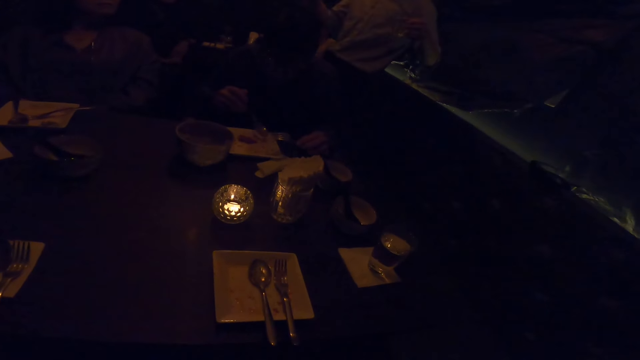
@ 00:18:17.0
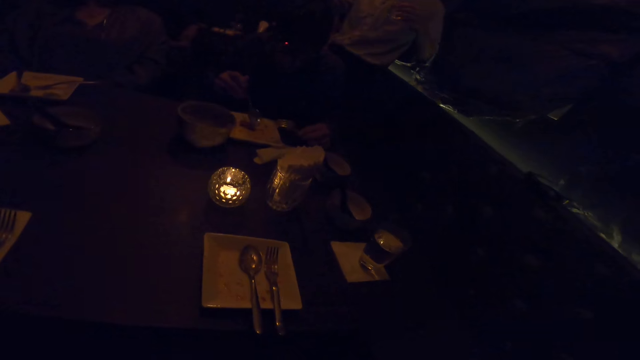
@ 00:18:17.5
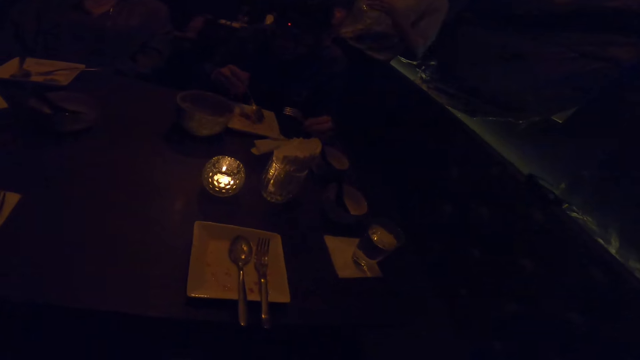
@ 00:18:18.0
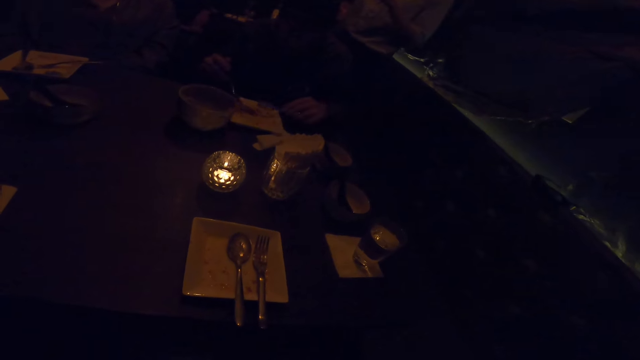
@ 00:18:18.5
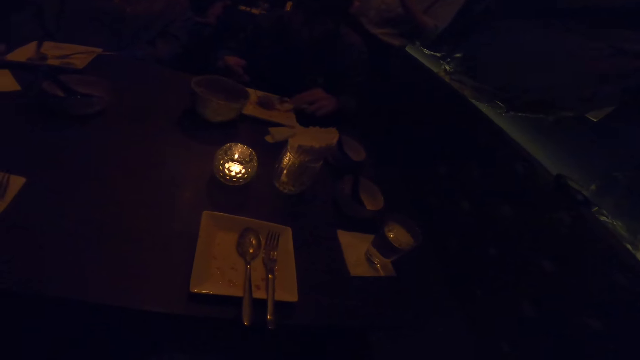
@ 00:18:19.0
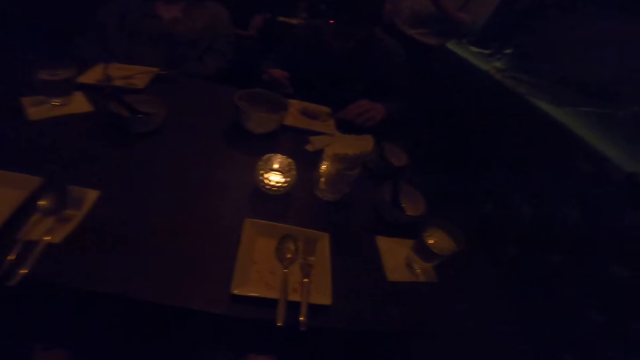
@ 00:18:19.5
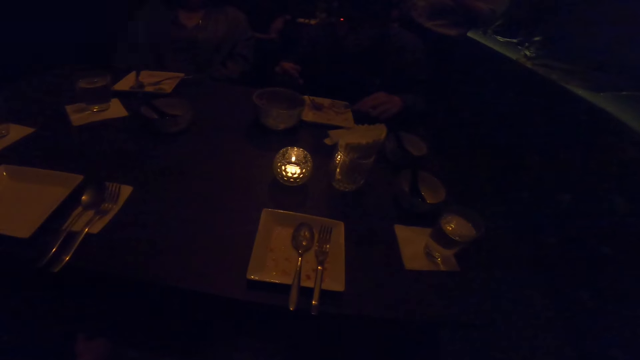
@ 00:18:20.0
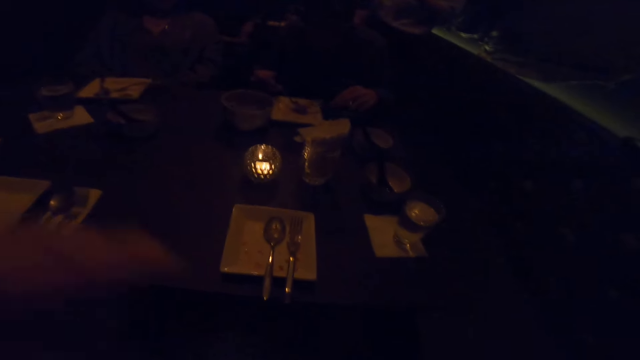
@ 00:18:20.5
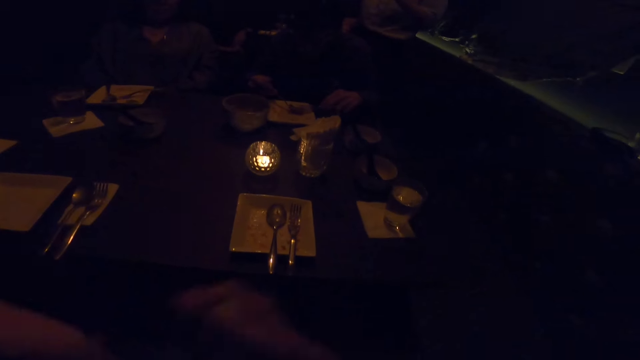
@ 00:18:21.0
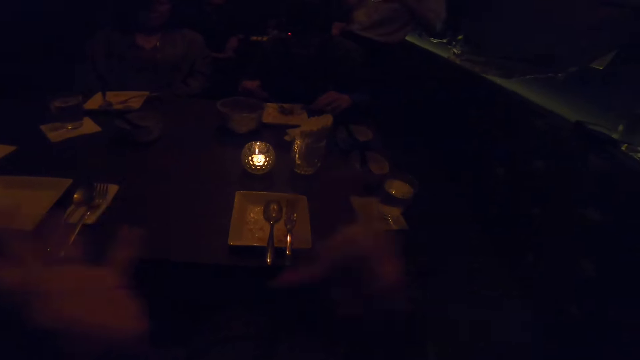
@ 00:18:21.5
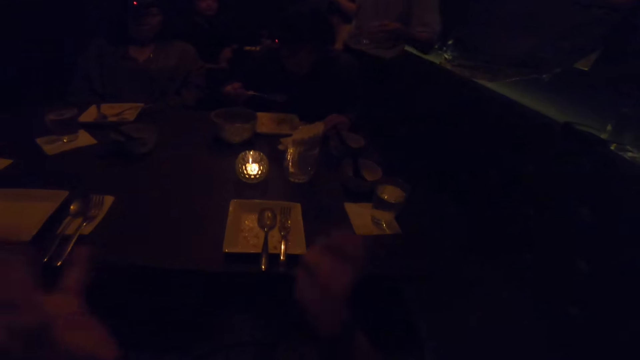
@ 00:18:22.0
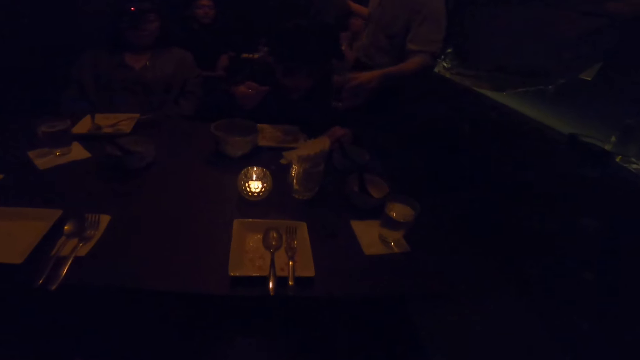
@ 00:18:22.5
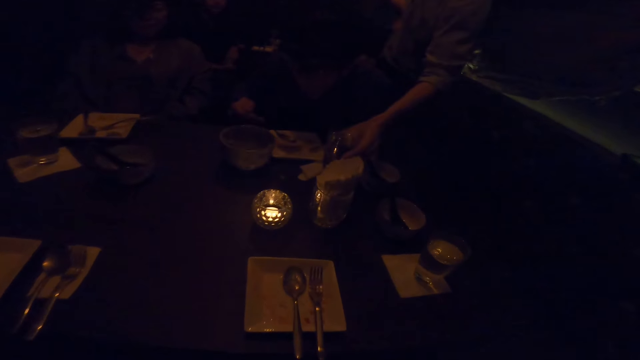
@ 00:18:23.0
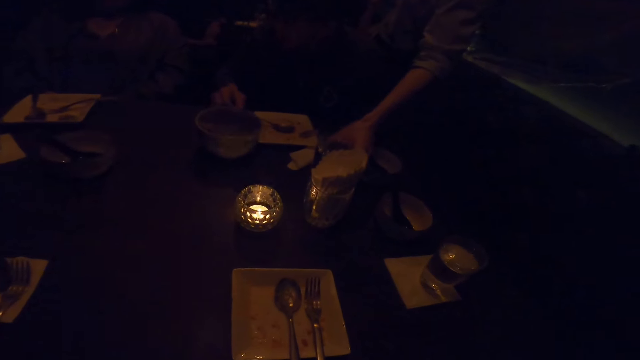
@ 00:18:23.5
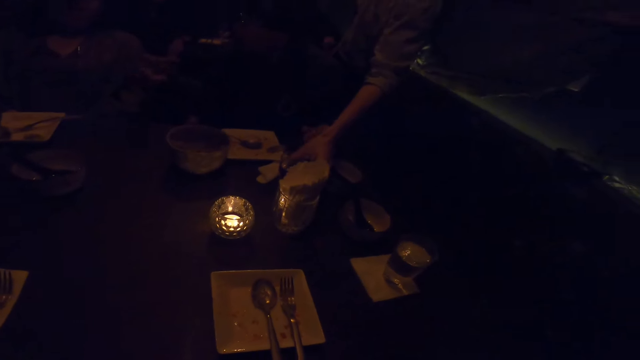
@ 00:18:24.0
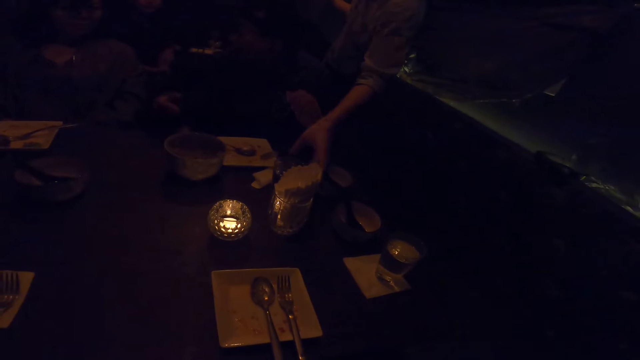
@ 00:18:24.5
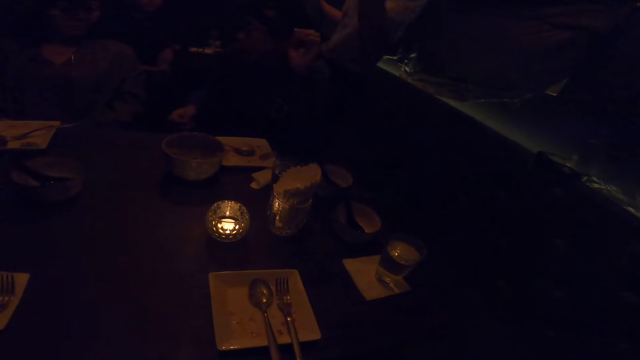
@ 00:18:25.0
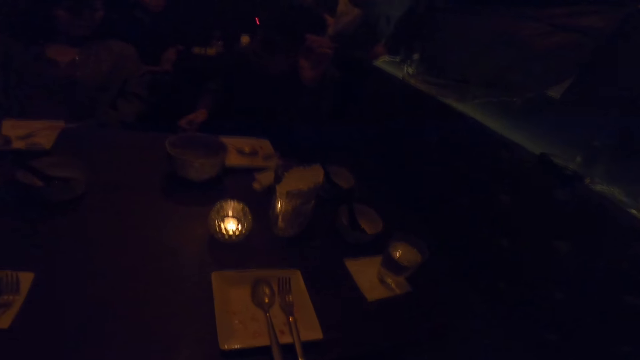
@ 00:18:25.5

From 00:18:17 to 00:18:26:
The camera wearer points with both her hands. She demonstrates with both hands. A man drops the cup of water in his left hand on the table.

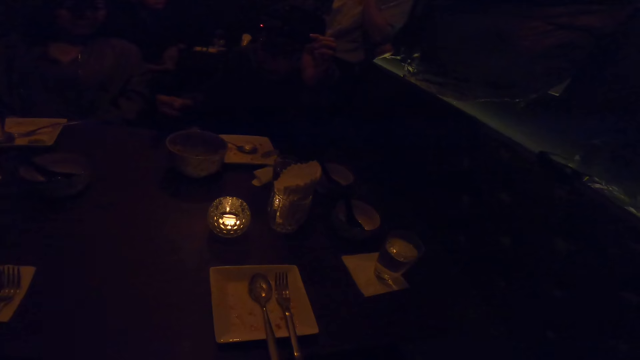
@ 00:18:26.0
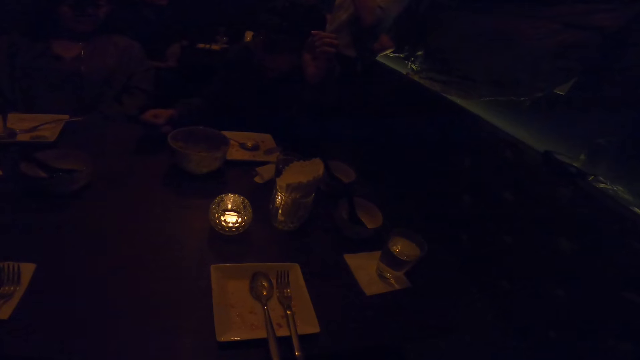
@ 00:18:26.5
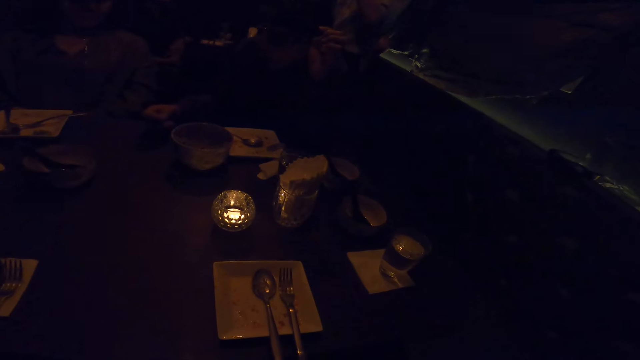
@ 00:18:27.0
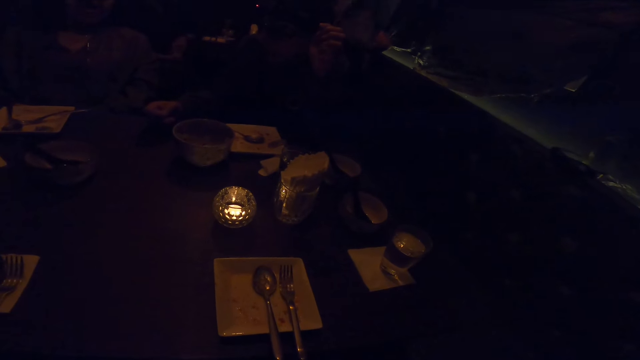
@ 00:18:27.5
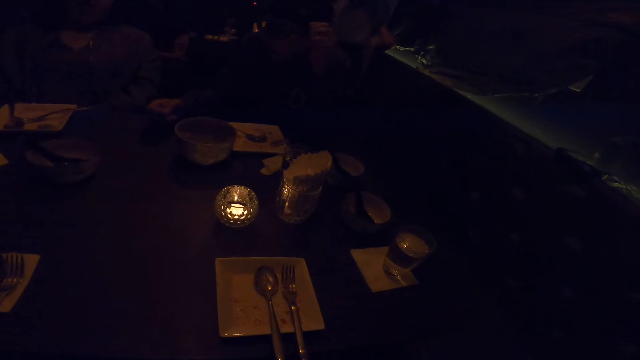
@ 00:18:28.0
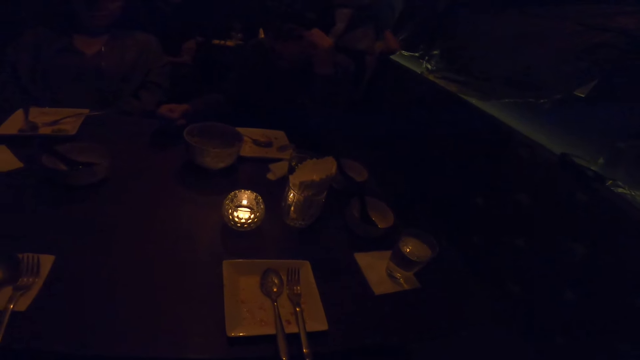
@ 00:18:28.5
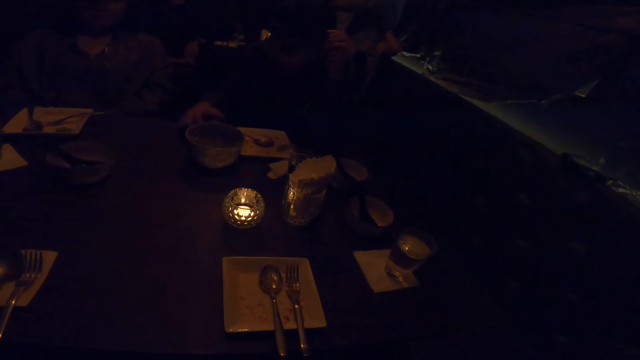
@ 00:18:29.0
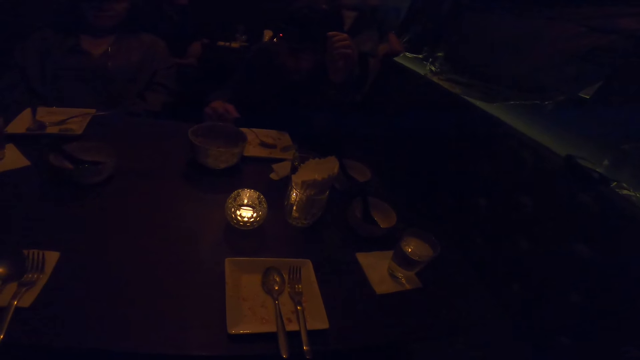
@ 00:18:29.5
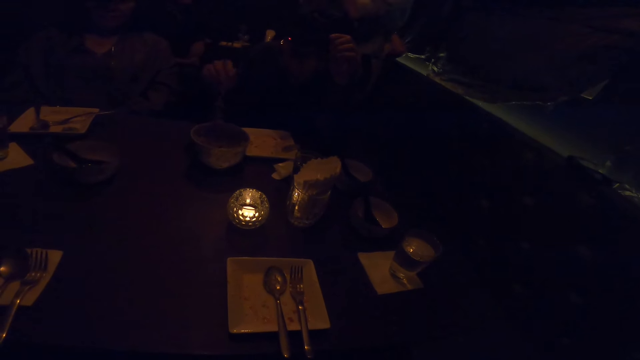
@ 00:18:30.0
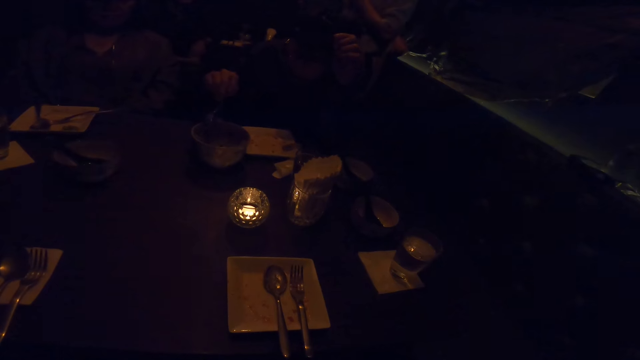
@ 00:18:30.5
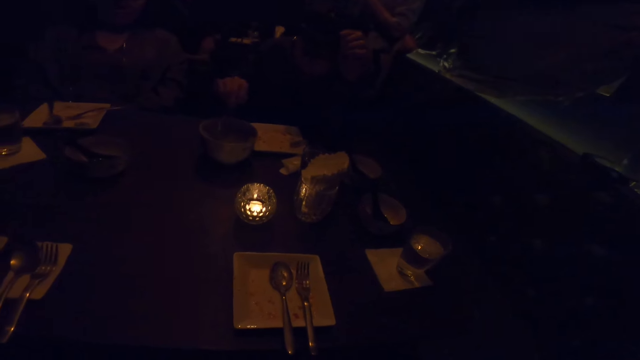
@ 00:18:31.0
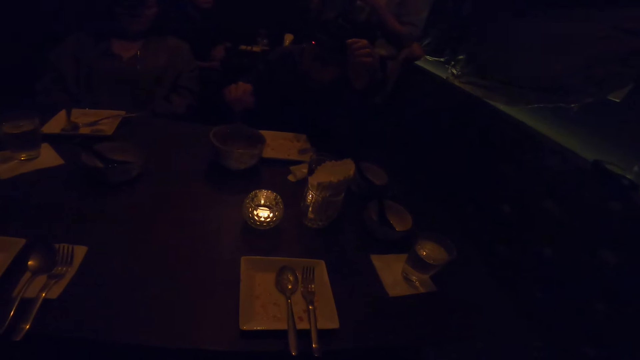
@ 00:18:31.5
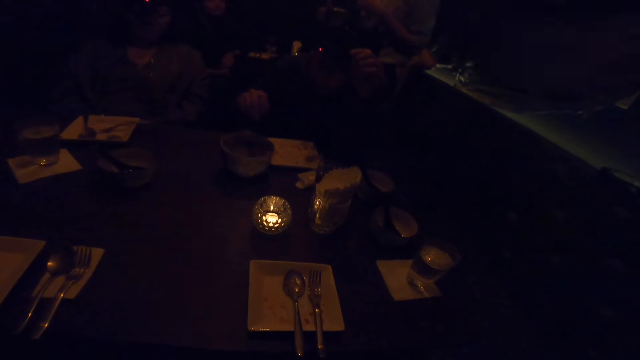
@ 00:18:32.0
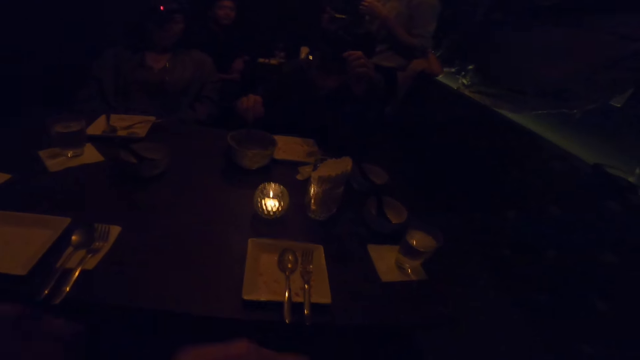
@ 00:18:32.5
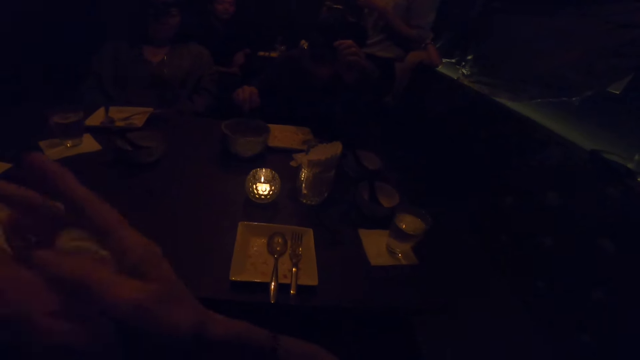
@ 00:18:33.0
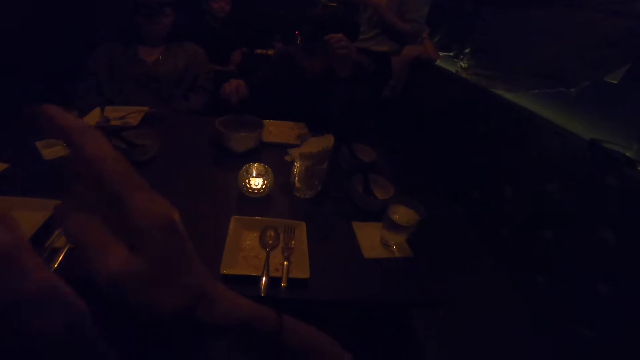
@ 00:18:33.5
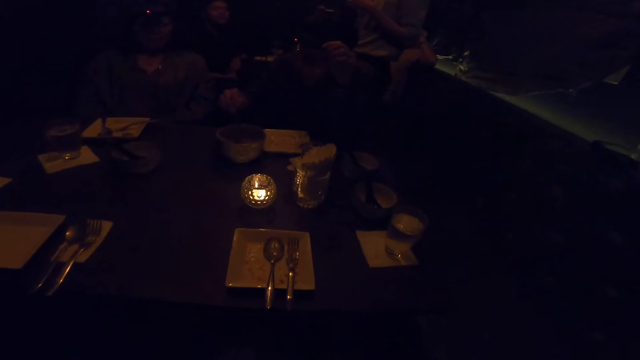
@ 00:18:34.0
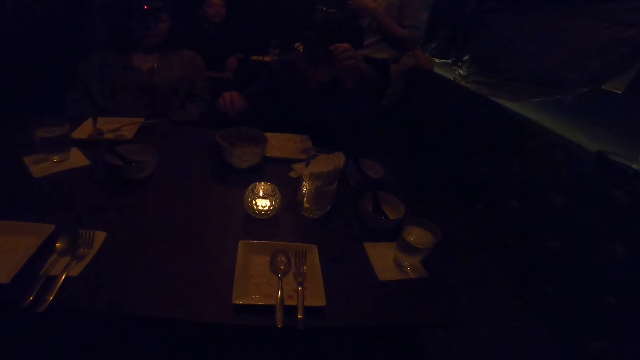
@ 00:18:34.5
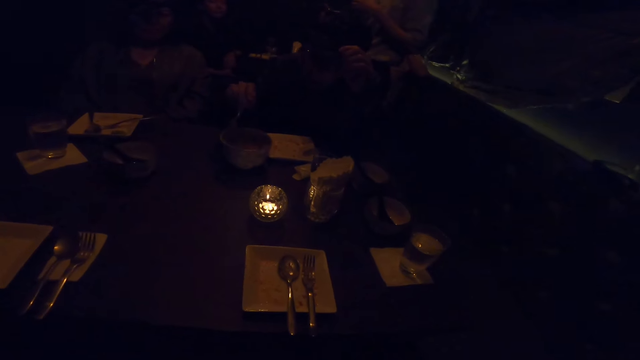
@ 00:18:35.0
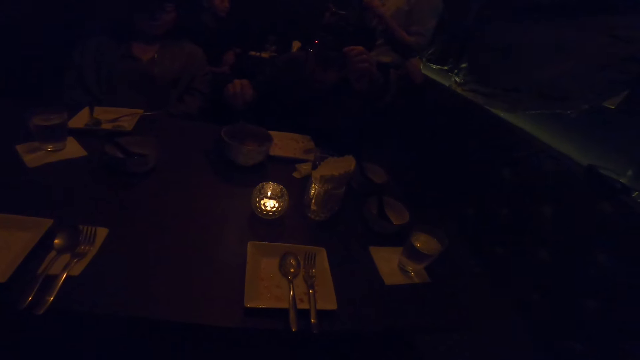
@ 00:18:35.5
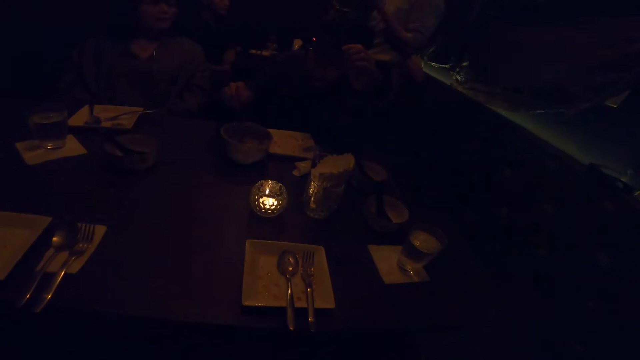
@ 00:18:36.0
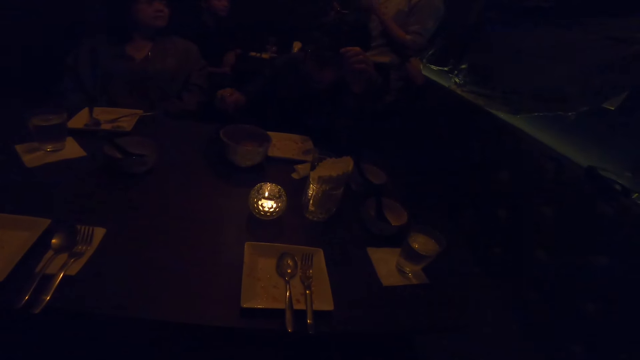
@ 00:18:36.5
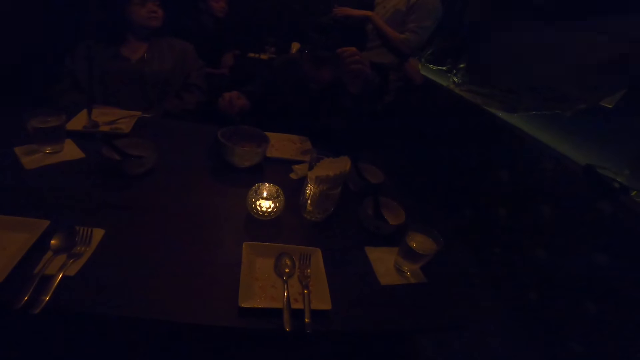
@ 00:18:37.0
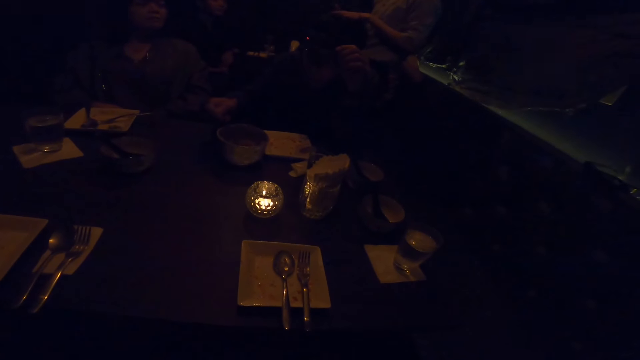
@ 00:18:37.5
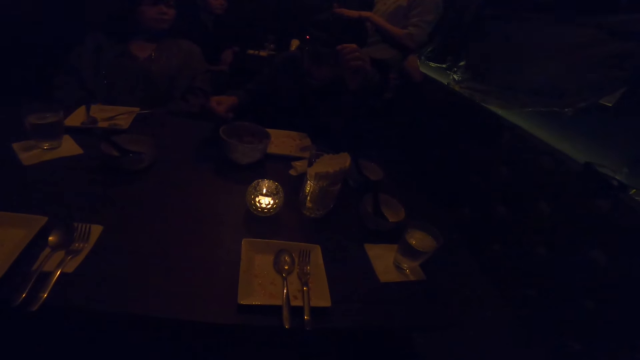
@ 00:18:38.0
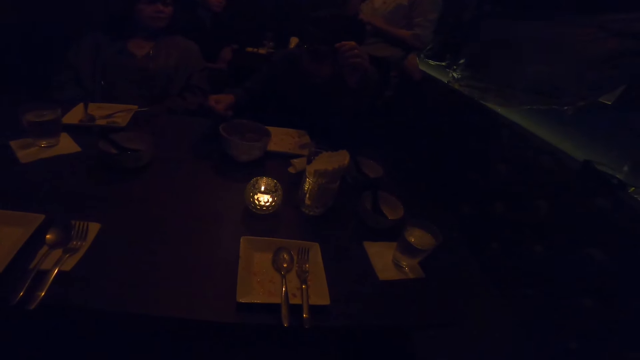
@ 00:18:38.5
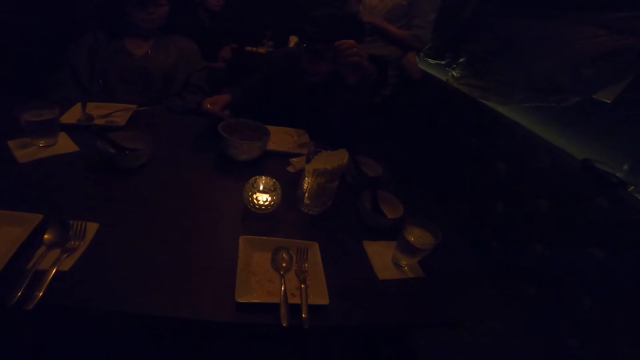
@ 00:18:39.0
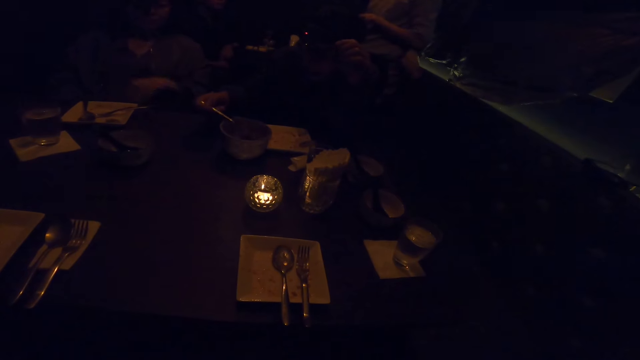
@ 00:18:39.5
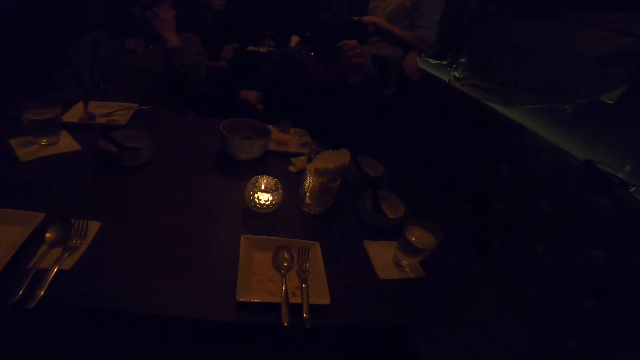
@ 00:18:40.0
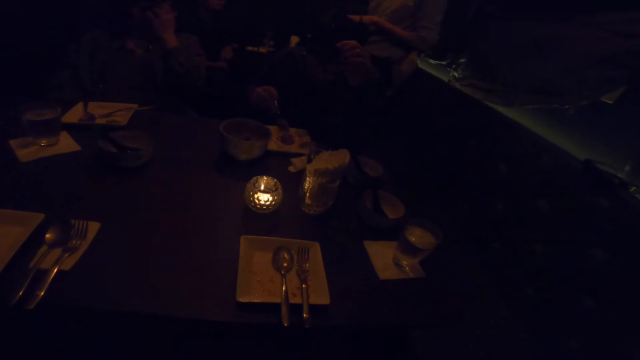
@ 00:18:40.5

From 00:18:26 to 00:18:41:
A man stops eating. The man takes food from a bowl on the table with the spoon in his right hand.
